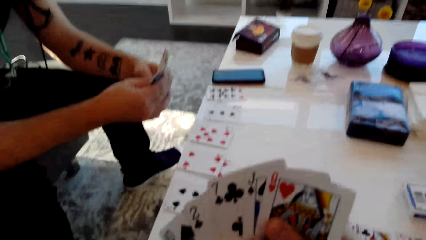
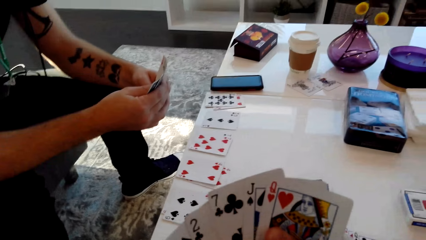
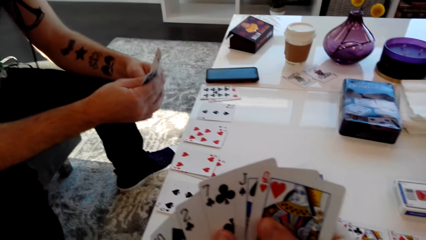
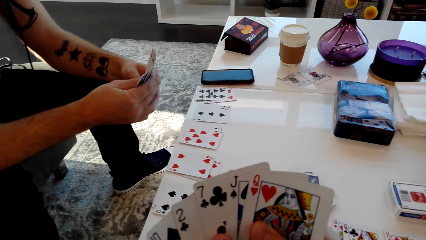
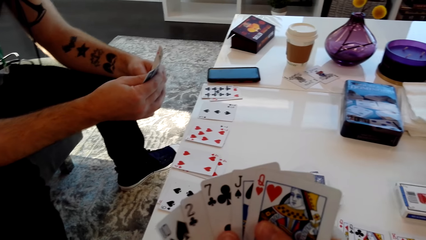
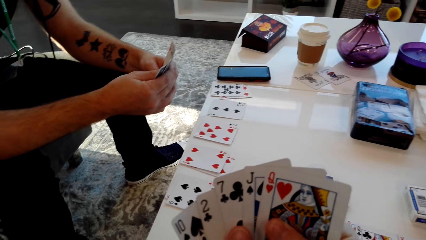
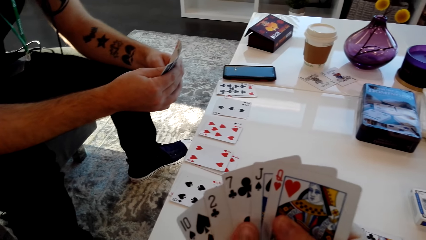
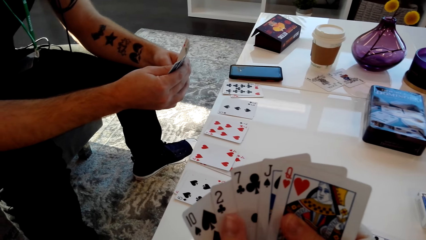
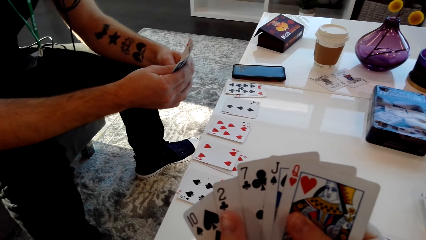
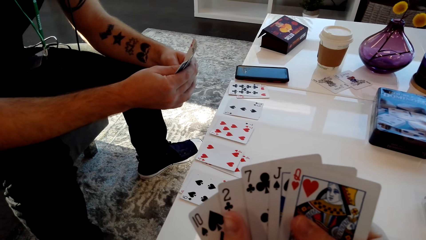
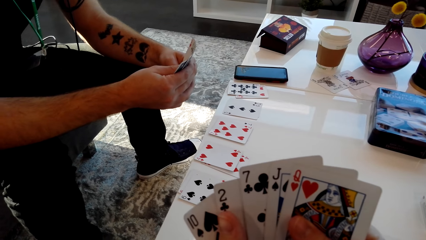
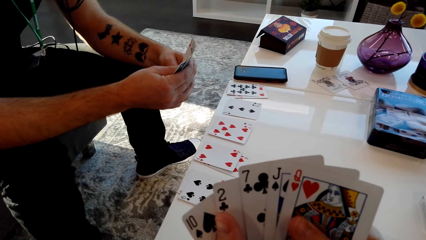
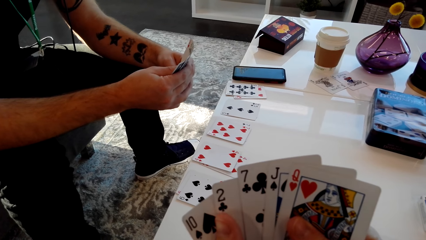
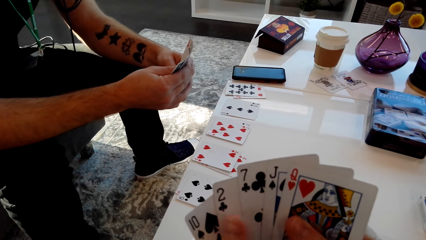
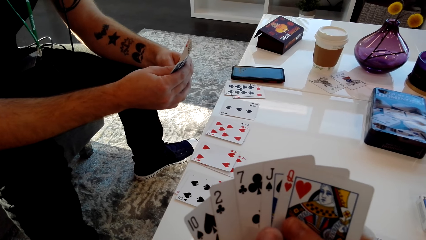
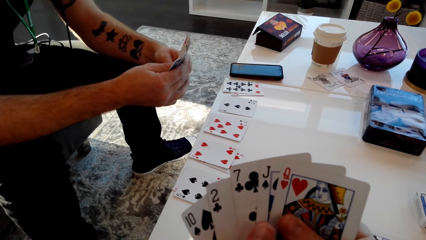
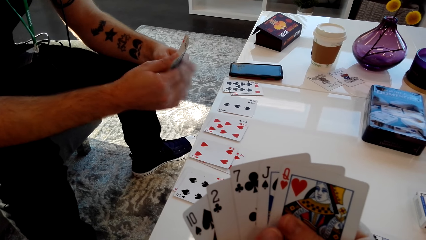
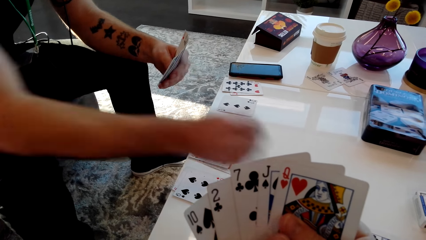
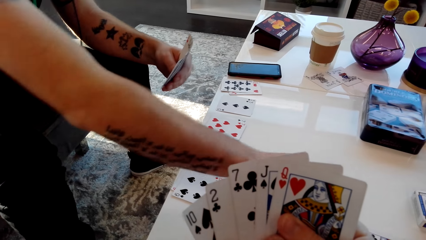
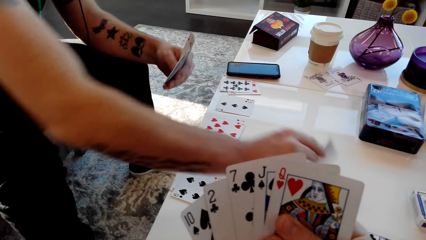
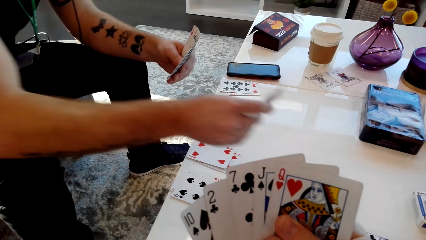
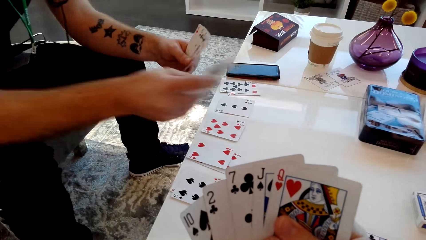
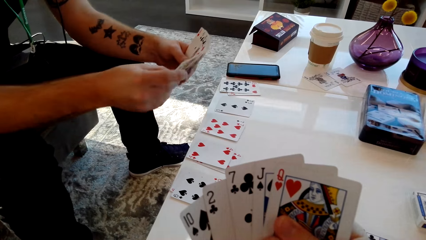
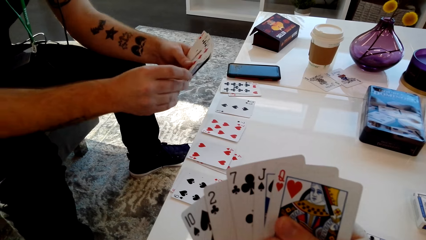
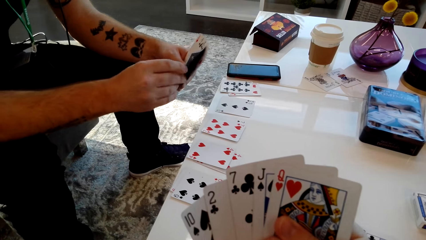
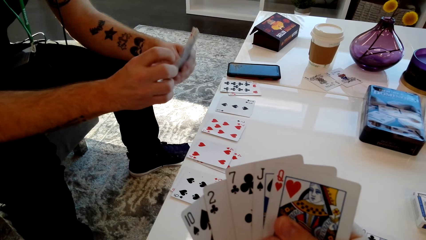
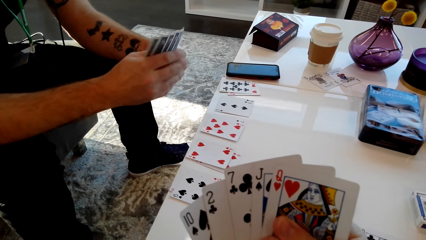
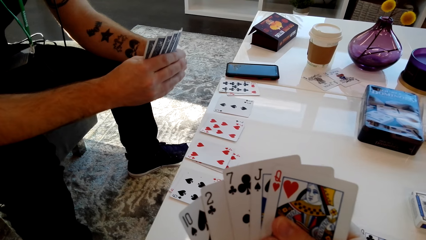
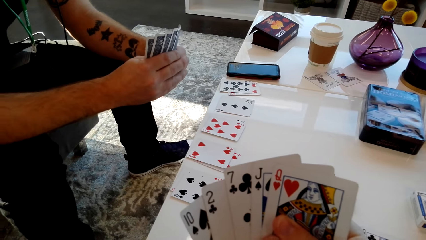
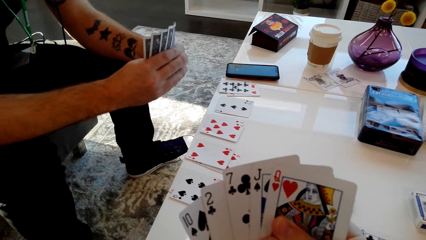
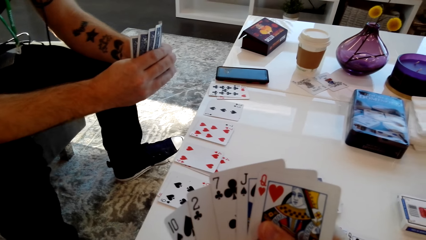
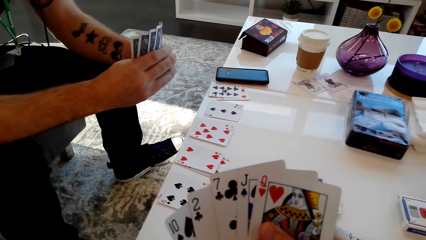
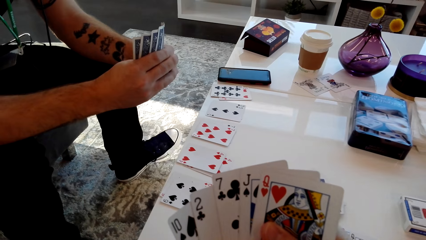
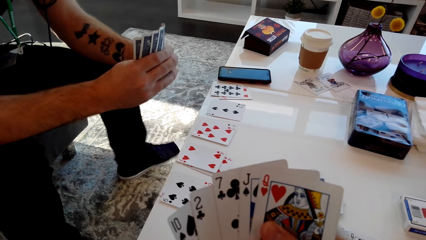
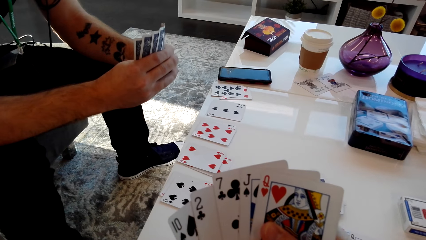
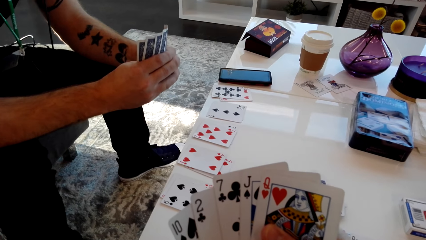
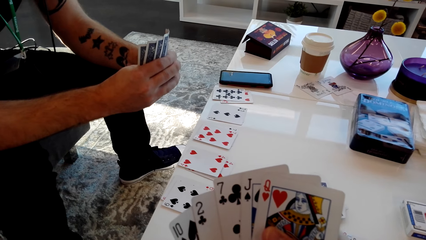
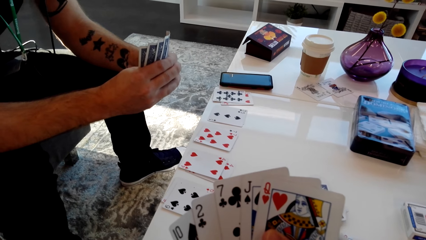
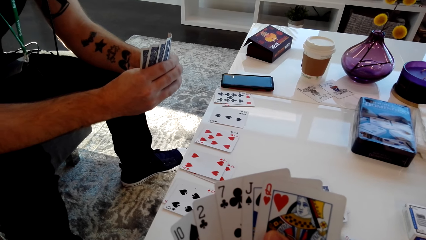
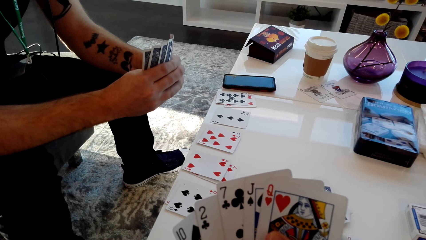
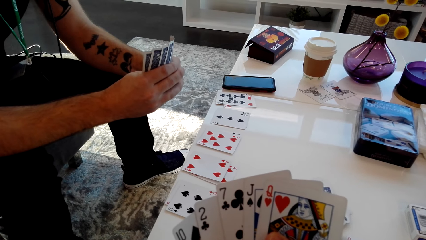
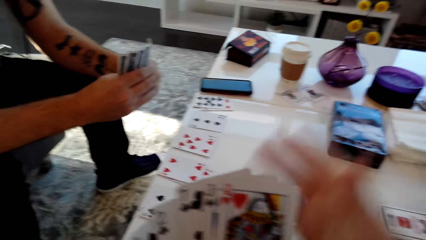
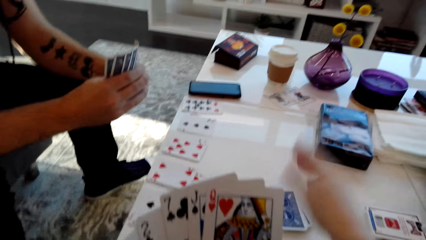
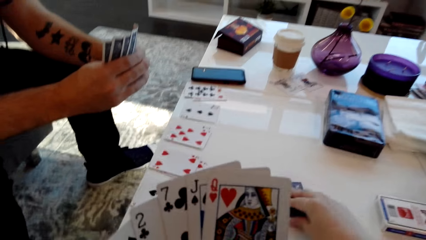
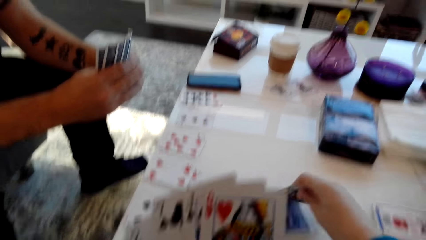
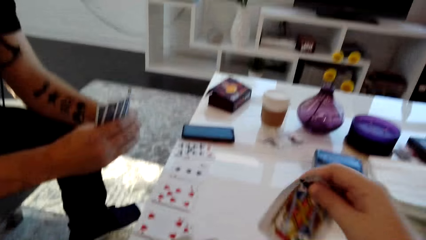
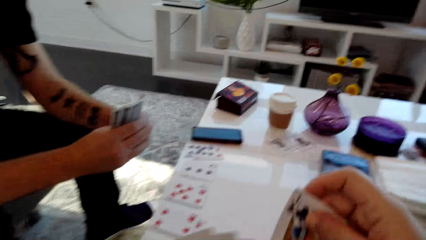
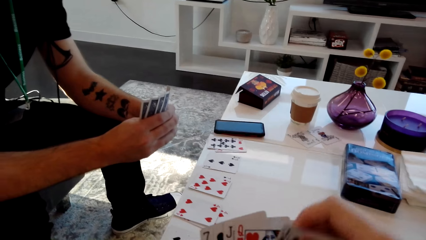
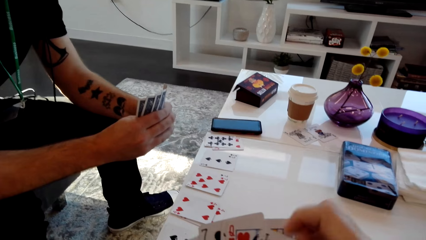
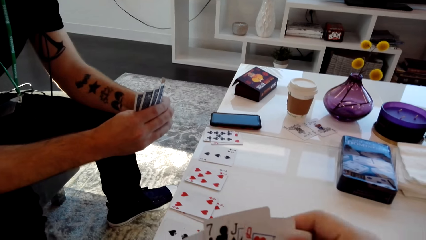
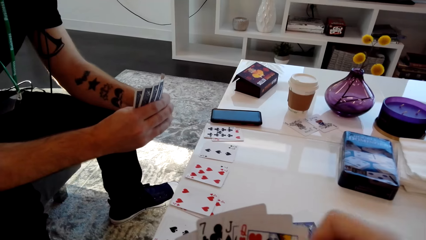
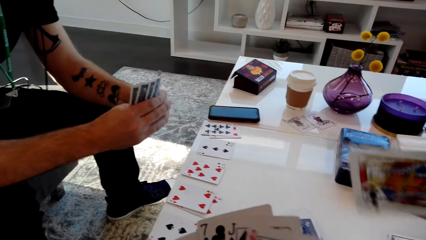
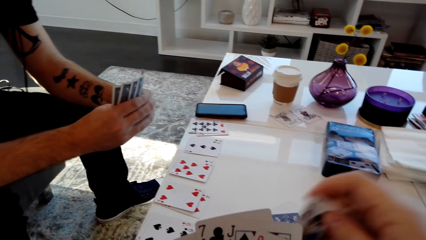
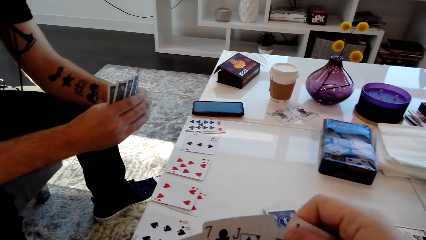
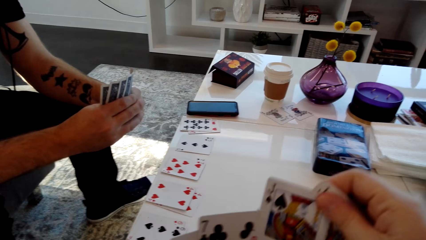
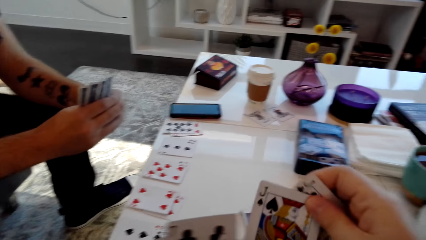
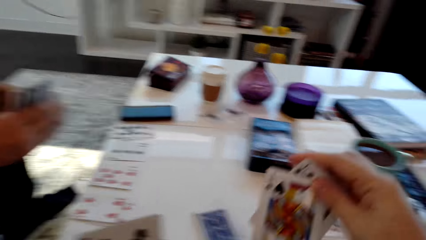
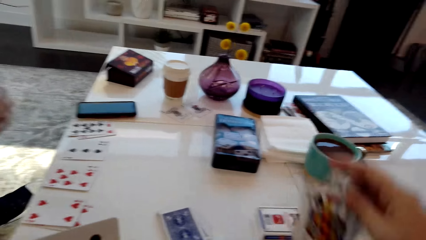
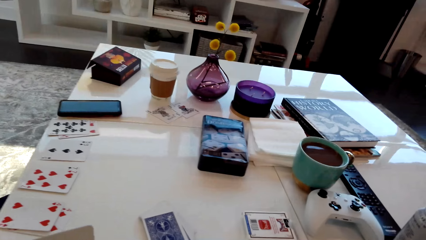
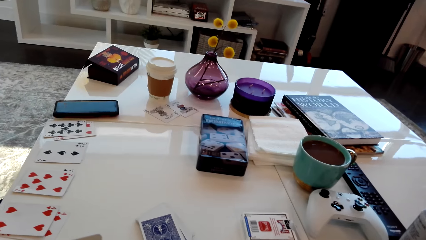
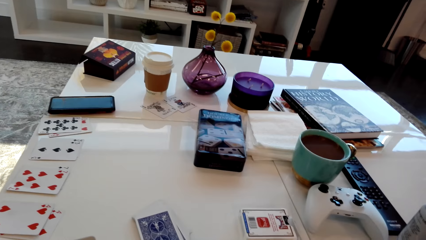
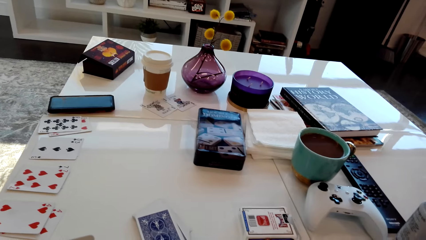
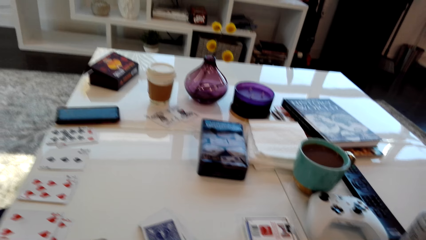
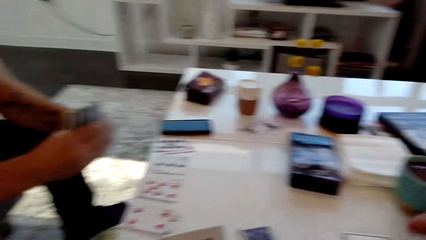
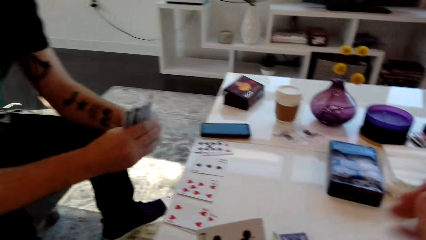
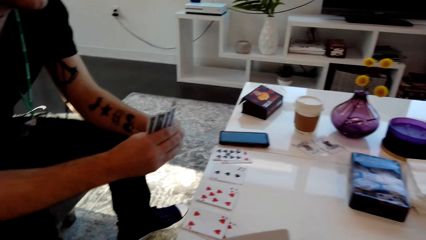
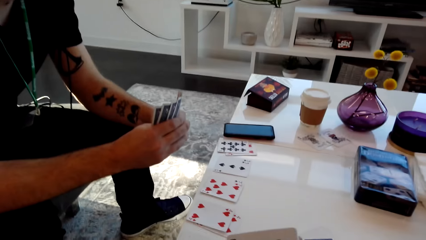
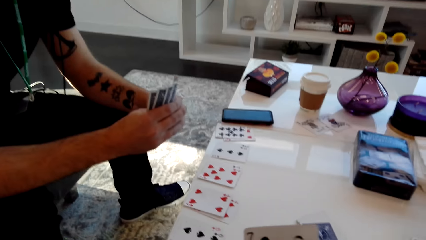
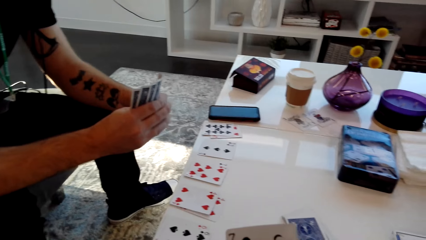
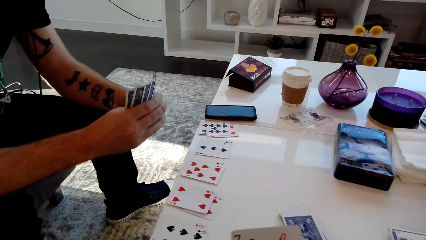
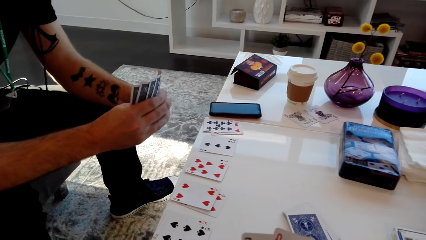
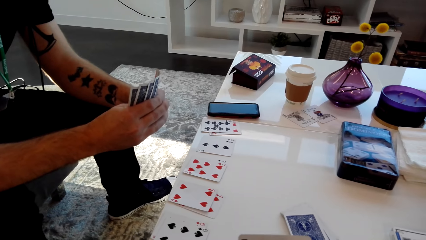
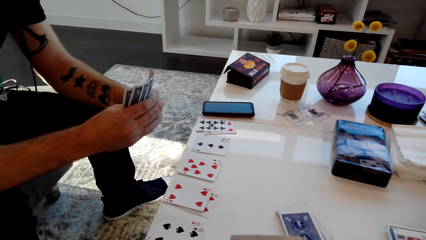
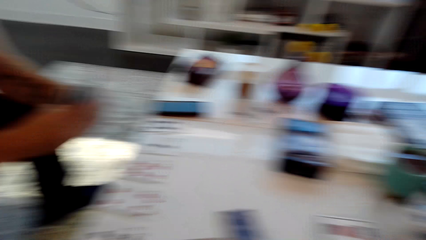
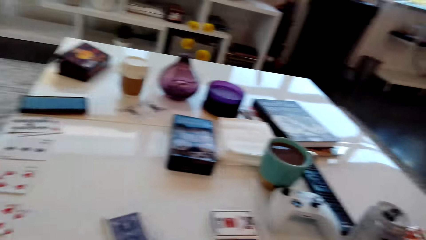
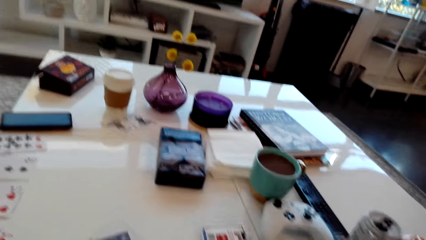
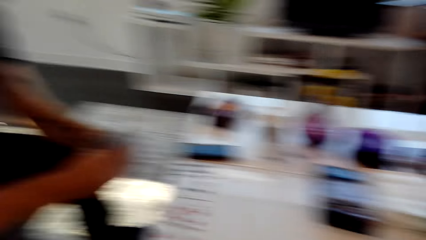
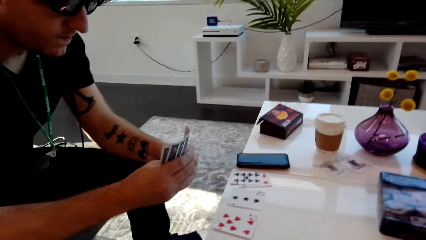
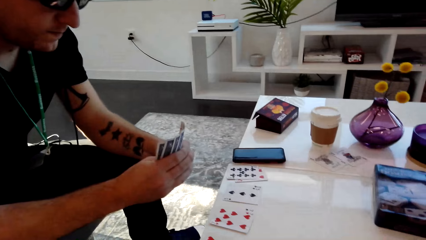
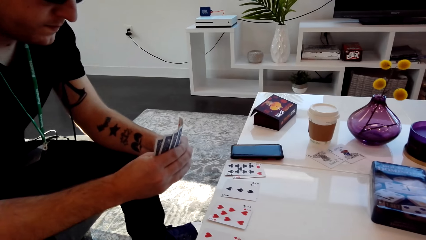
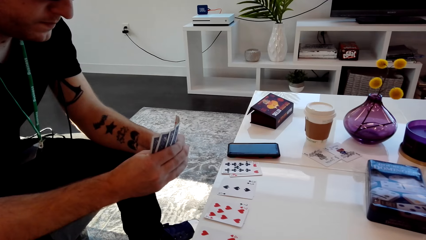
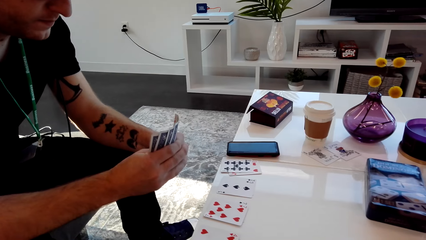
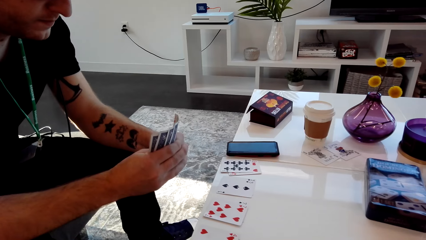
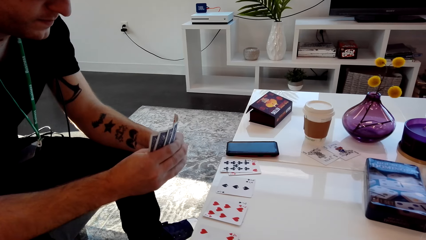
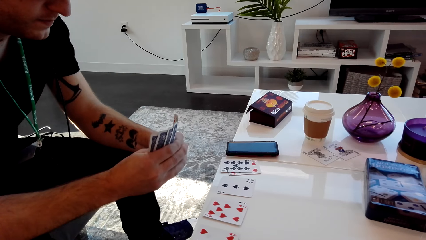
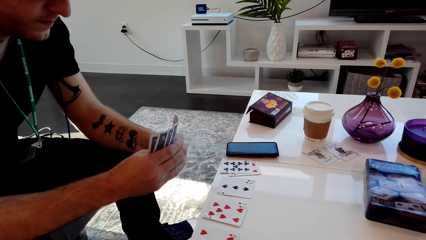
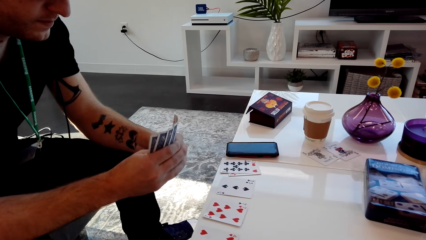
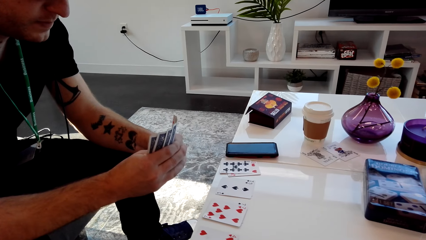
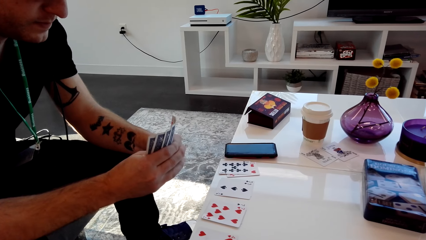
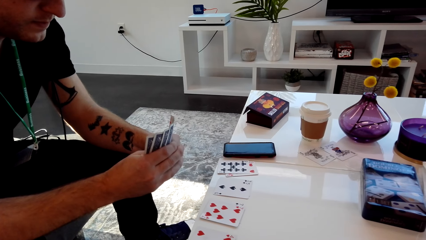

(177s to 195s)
A person speaks. The camera wearer speaks. The person picks a card from the table. The camera wearer speaks. They pick a card and shuffle the cards. They exclaim softly, place the cards on the table and speak.
